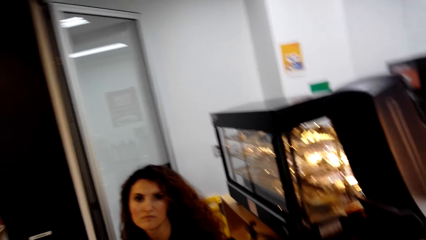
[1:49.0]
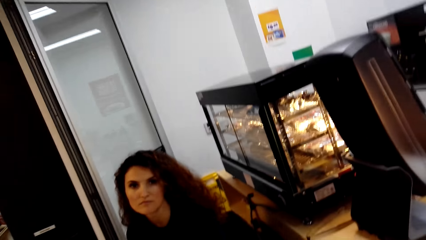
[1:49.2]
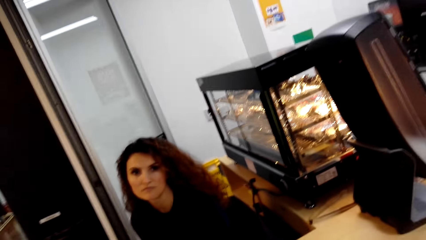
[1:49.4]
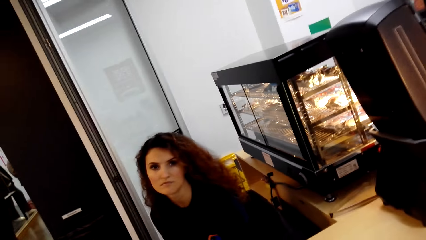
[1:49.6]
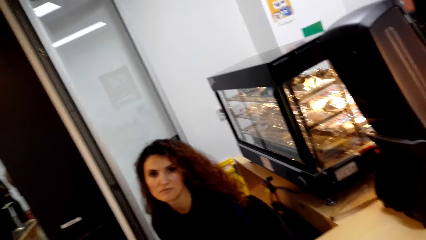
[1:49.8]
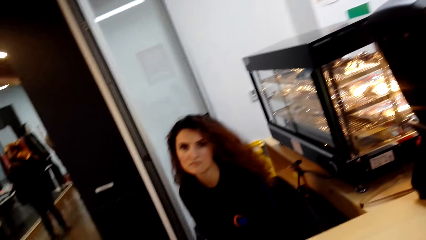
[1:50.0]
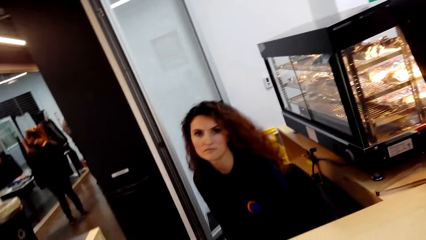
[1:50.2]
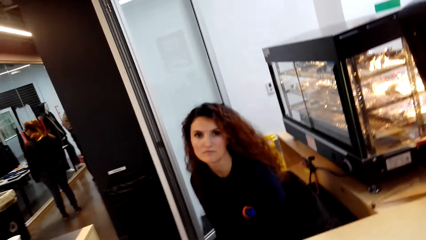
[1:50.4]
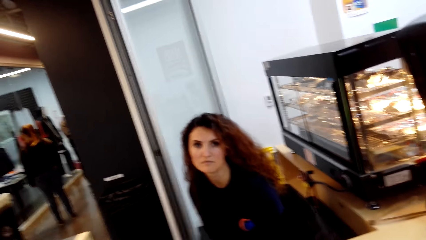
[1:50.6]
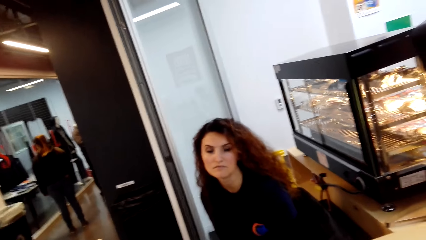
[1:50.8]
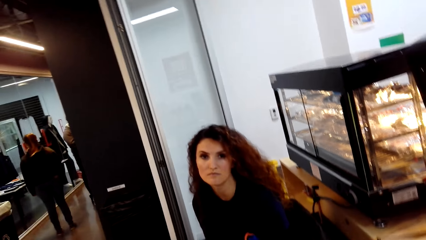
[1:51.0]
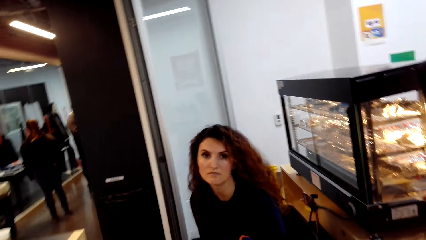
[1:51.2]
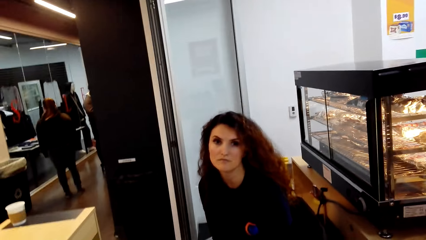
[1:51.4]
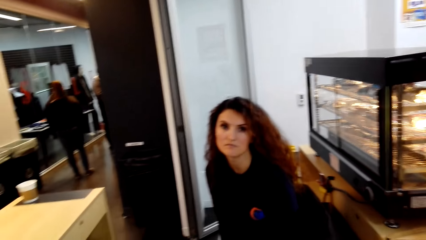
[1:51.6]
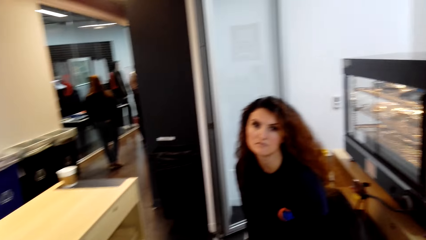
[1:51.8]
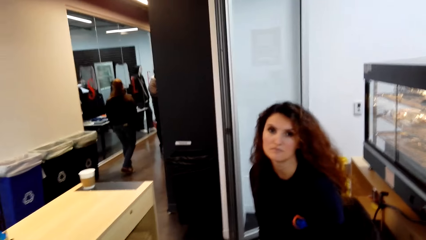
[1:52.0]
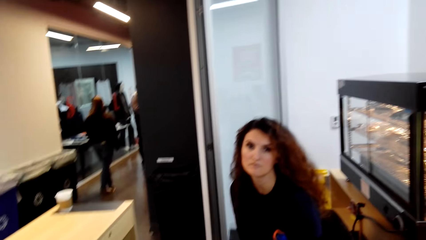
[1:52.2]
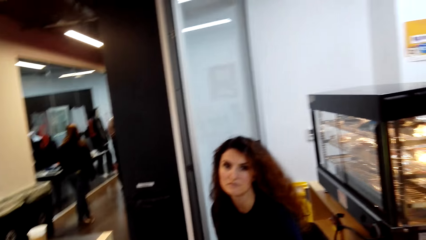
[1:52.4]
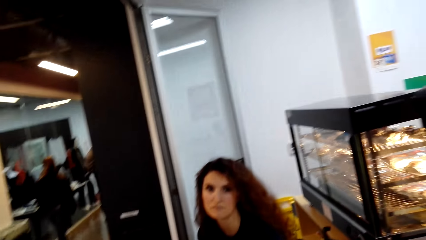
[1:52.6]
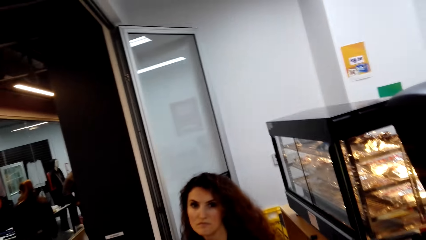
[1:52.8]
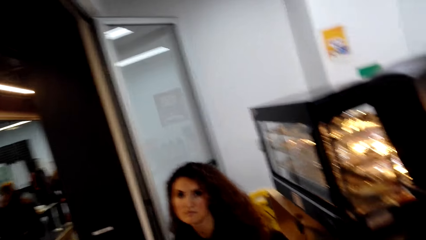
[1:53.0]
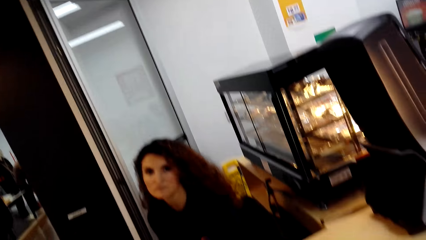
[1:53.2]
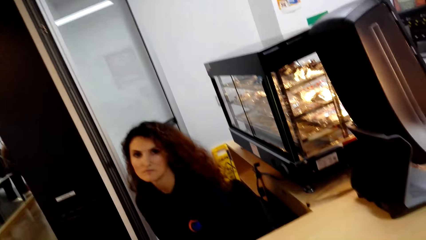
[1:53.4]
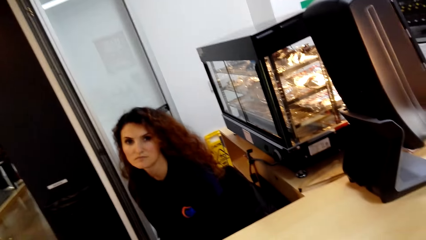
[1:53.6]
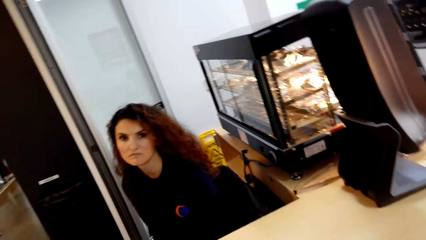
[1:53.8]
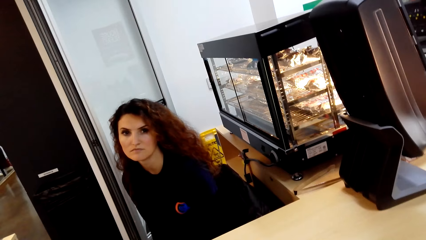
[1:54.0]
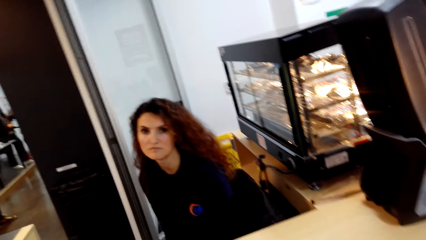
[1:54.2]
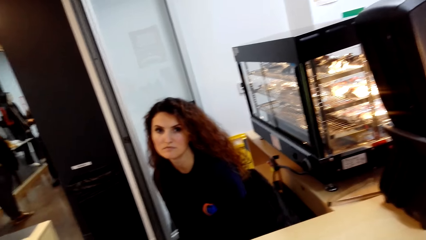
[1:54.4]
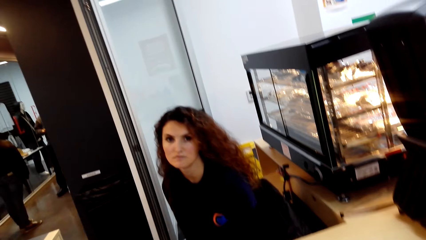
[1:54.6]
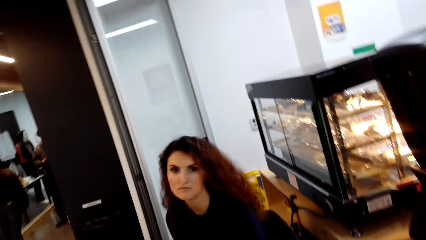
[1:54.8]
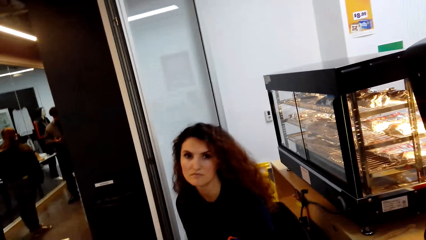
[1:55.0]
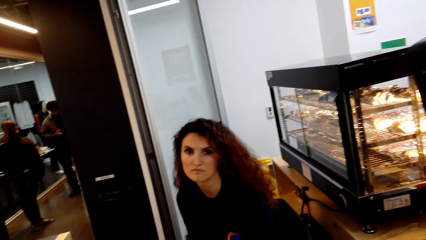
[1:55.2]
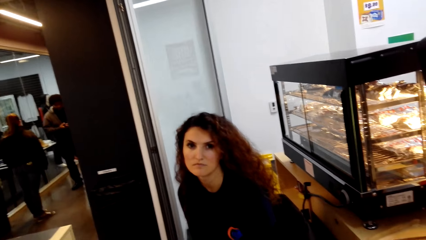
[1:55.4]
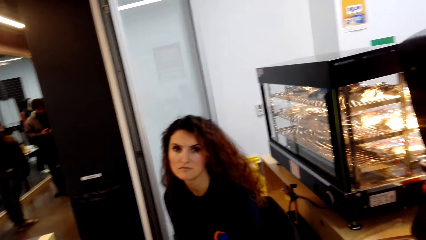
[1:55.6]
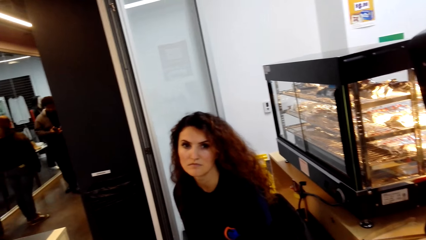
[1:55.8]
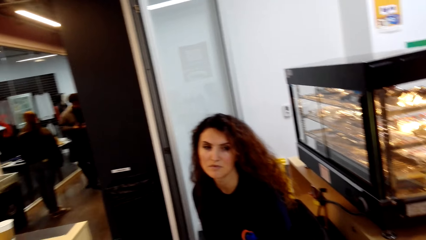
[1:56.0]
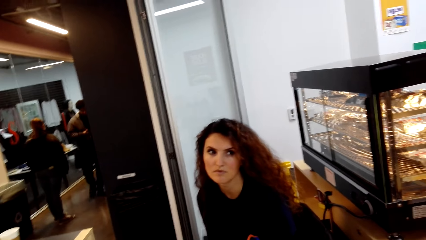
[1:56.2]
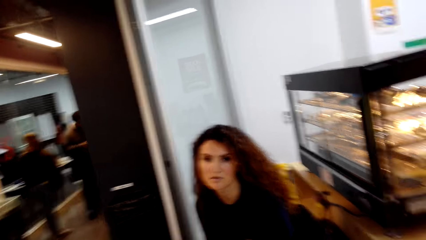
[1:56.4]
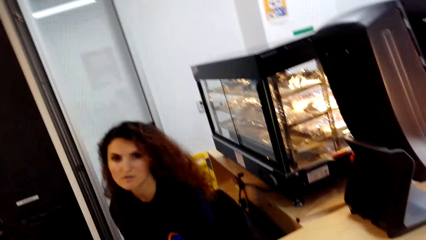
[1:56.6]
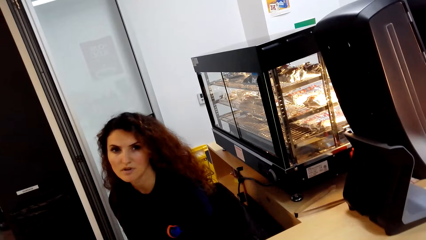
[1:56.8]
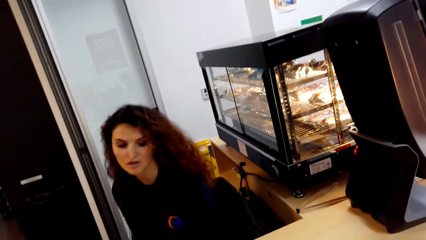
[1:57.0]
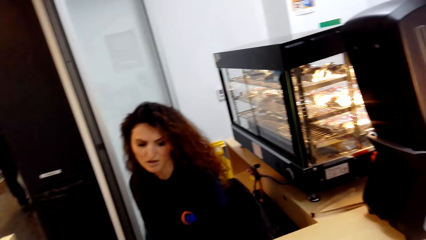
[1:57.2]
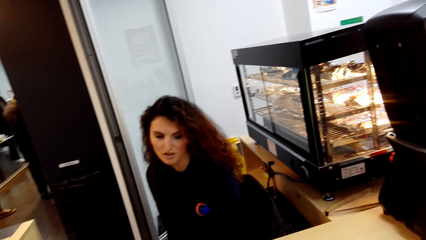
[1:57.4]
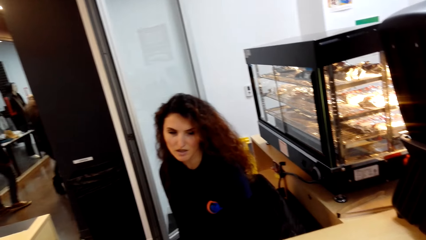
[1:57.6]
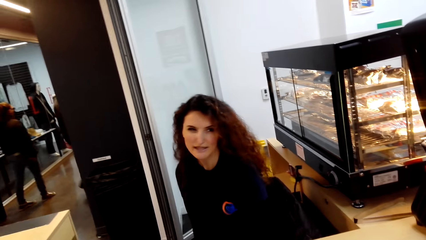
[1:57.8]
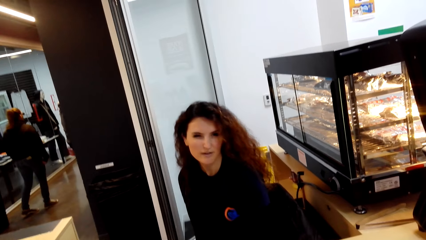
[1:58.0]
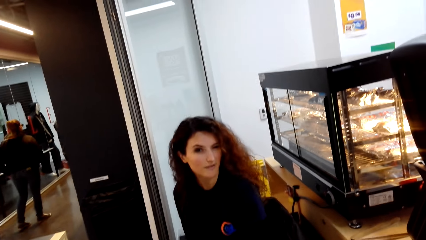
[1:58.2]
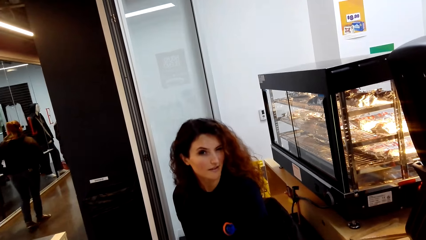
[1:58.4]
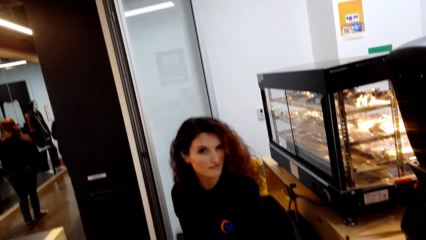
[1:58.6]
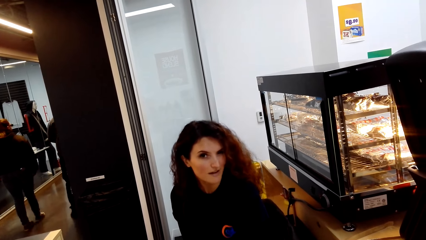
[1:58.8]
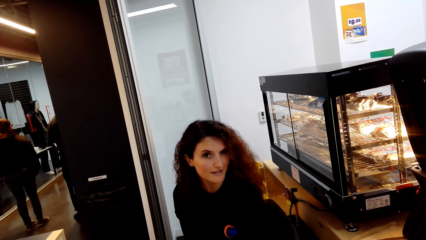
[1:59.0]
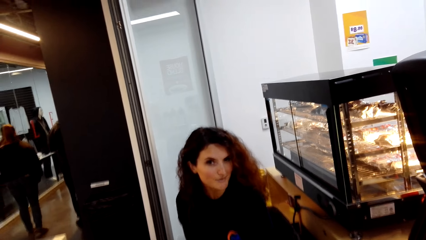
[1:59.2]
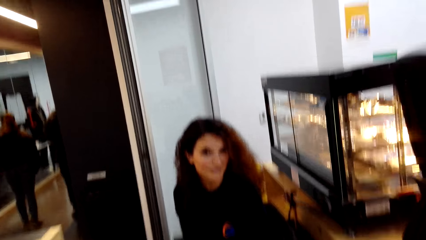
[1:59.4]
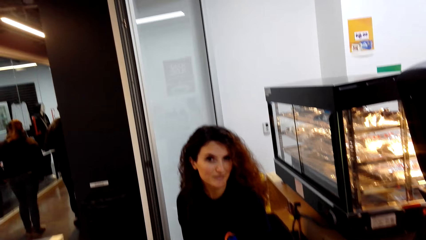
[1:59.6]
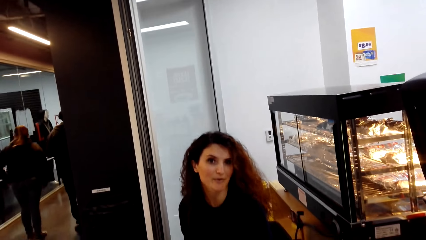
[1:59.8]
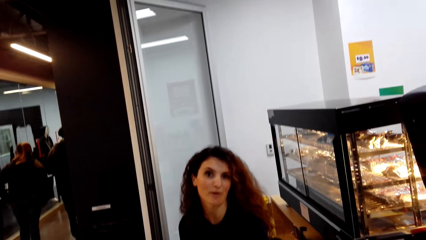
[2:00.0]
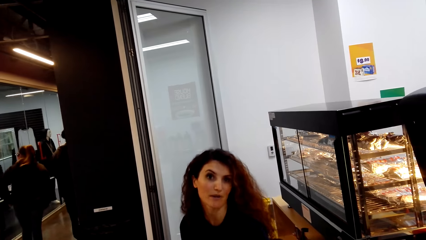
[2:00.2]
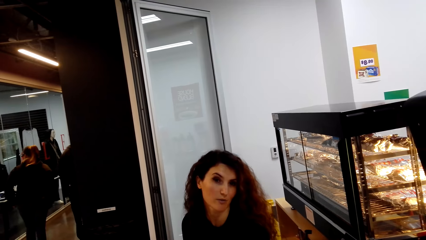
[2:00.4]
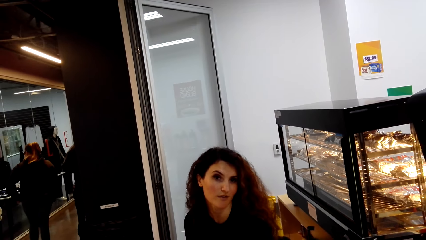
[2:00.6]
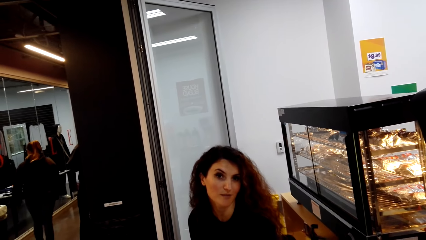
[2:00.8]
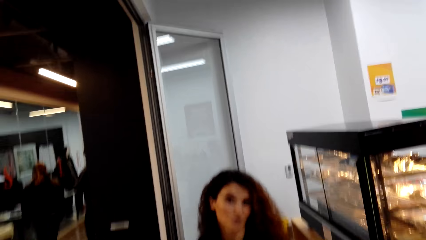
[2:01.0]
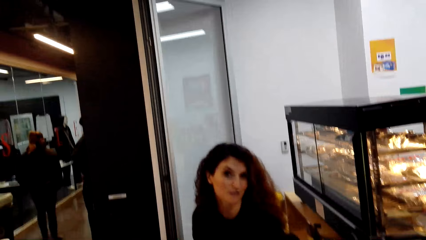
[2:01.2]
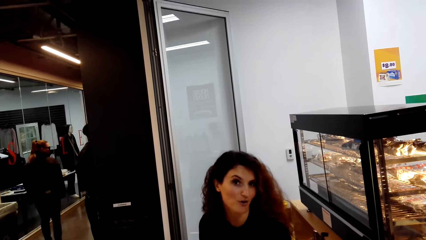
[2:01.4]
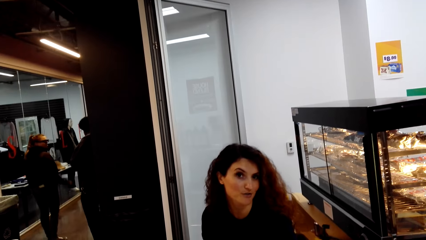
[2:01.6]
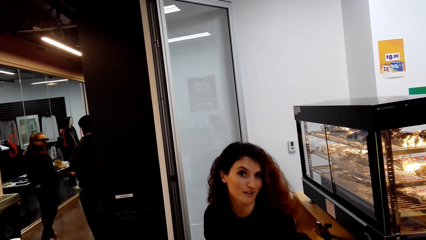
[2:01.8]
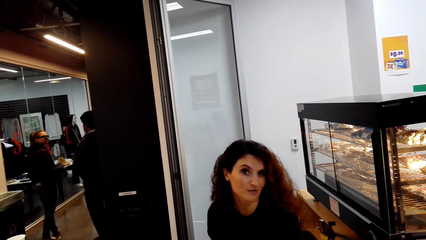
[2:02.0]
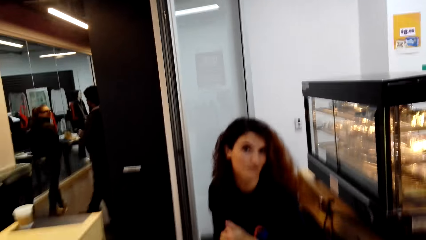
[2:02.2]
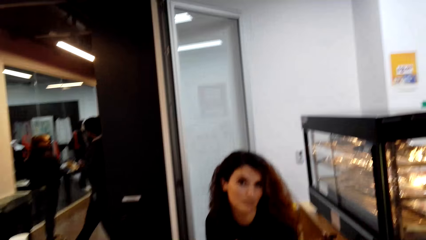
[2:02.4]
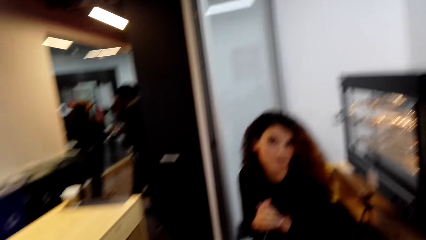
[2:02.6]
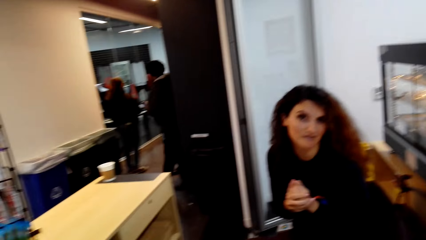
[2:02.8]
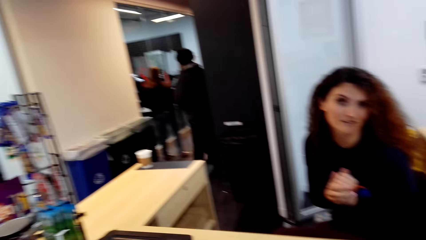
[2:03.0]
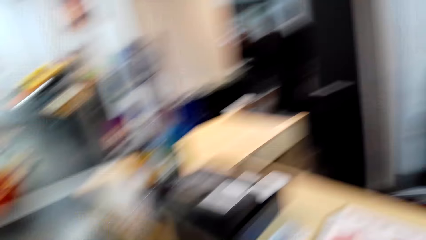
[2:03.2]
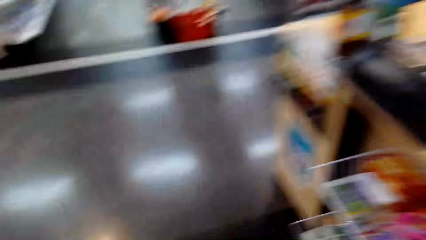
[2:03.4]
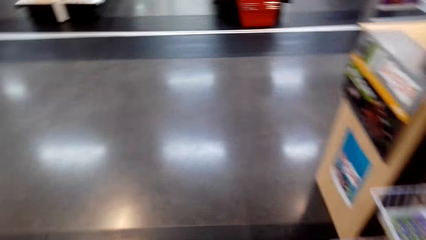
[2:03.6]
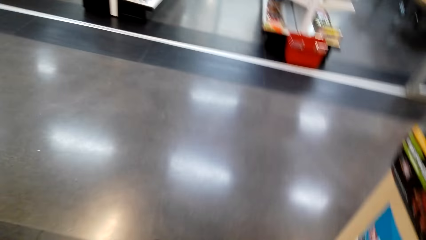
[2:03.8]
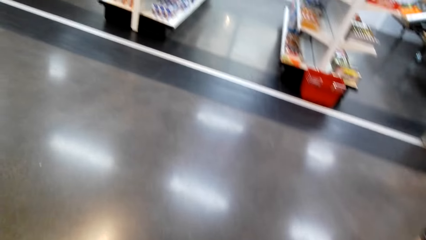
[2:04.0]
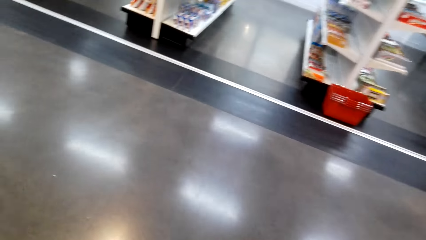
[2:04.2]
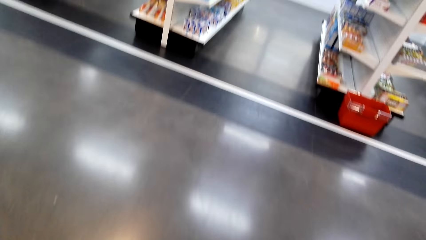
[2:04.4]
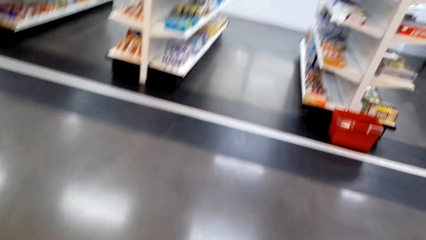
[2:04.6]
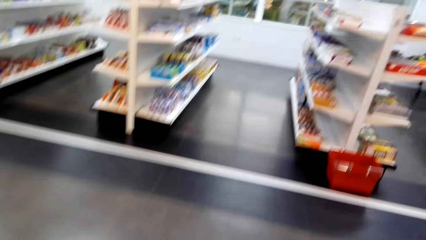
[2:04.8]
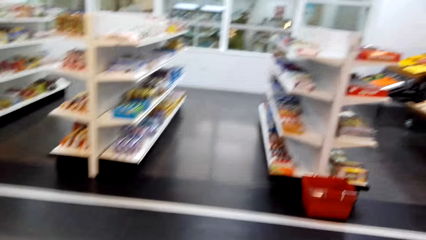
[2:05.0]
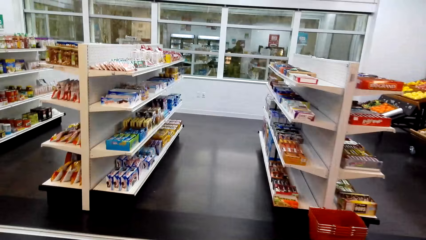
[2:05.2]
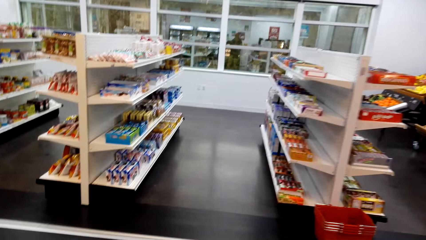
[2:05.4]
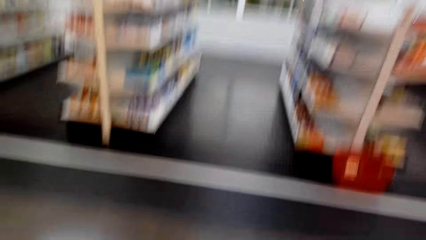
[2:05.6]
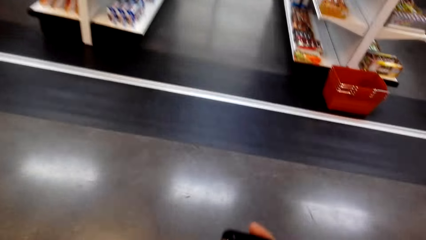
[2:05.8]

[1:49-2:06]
The camera wearer walks around the store.
